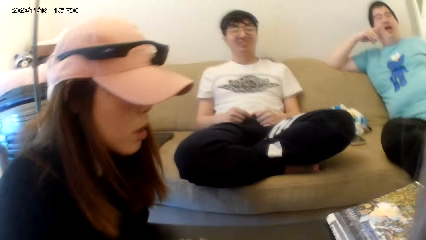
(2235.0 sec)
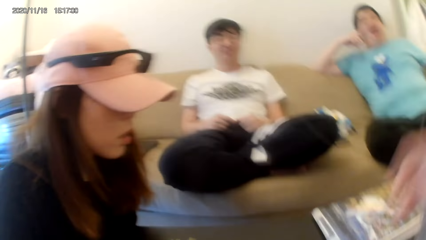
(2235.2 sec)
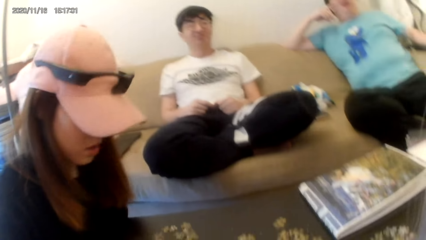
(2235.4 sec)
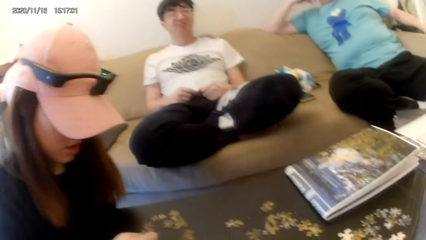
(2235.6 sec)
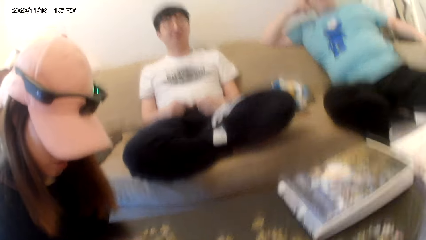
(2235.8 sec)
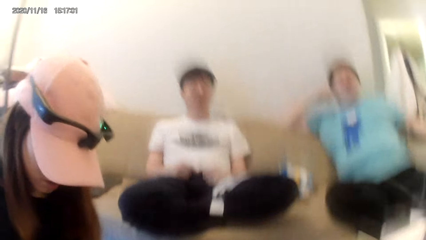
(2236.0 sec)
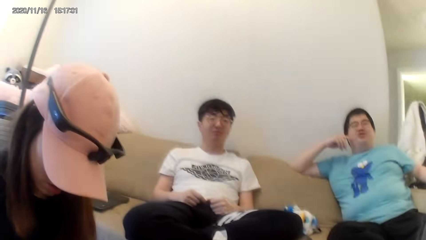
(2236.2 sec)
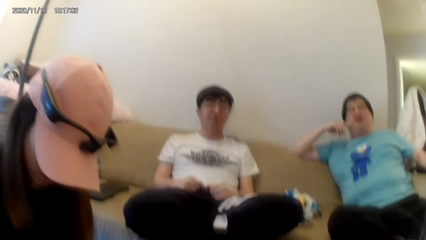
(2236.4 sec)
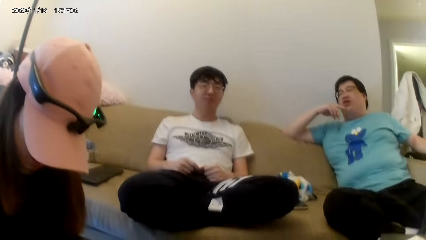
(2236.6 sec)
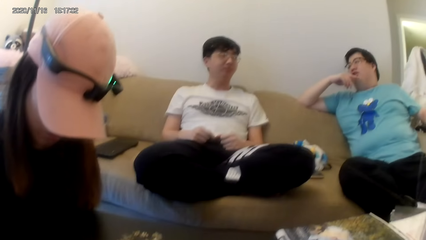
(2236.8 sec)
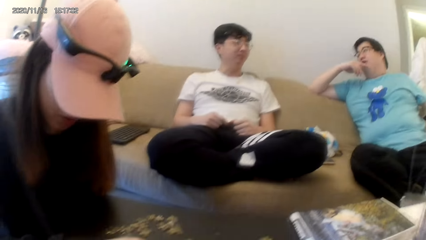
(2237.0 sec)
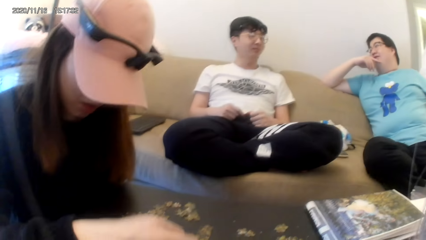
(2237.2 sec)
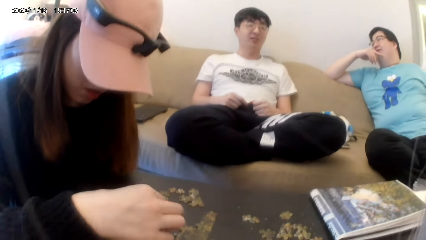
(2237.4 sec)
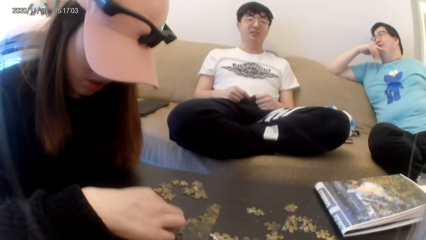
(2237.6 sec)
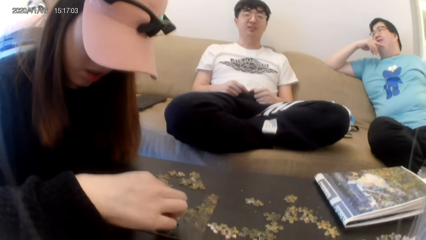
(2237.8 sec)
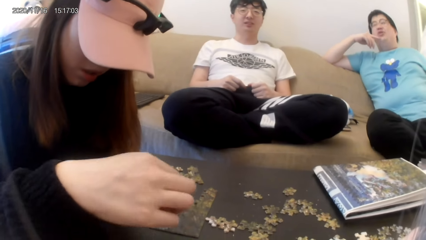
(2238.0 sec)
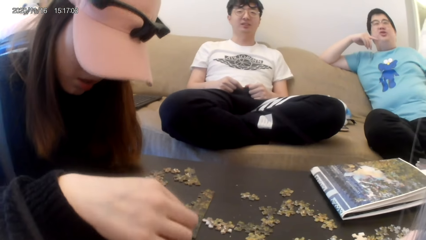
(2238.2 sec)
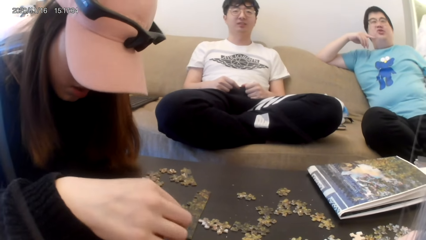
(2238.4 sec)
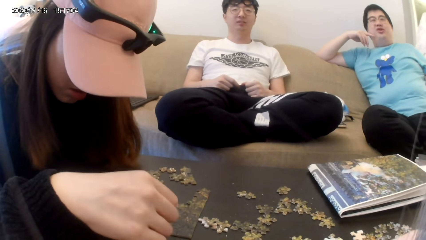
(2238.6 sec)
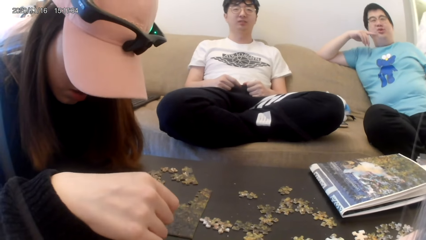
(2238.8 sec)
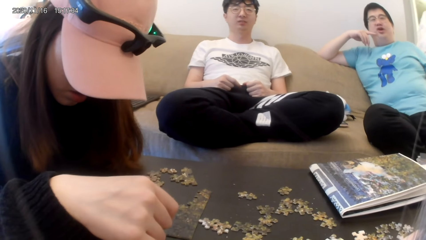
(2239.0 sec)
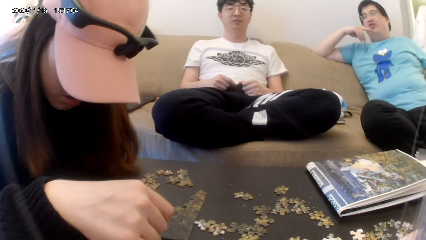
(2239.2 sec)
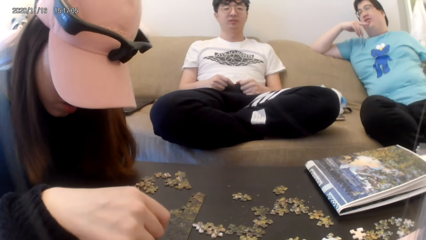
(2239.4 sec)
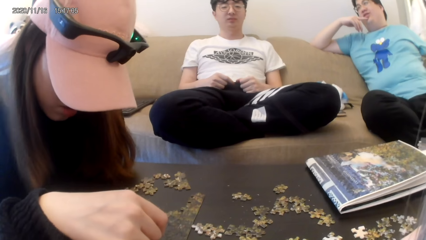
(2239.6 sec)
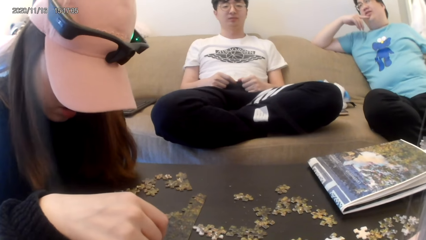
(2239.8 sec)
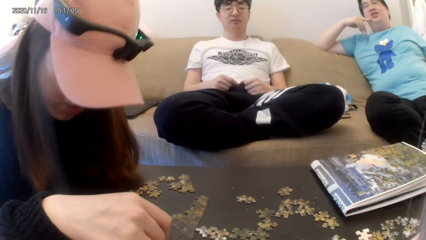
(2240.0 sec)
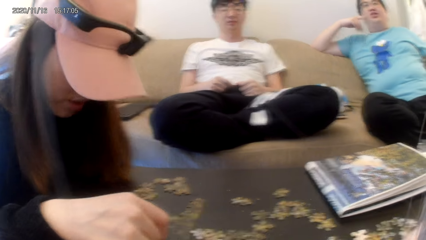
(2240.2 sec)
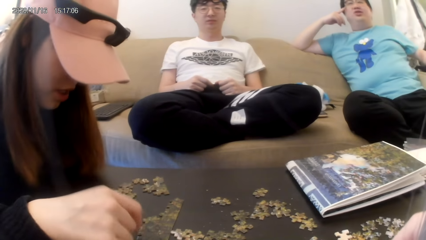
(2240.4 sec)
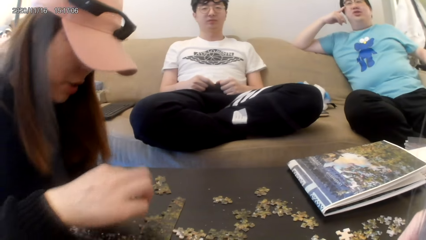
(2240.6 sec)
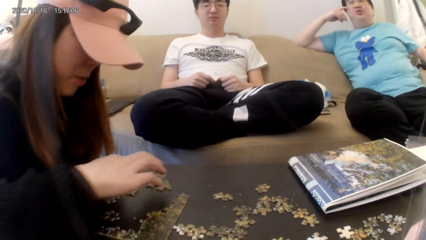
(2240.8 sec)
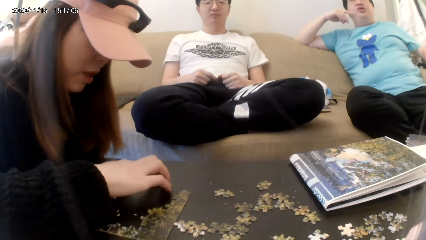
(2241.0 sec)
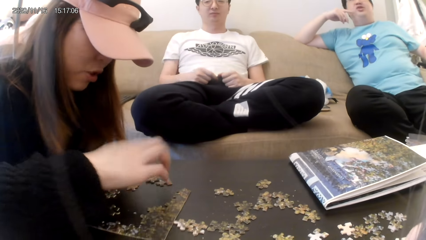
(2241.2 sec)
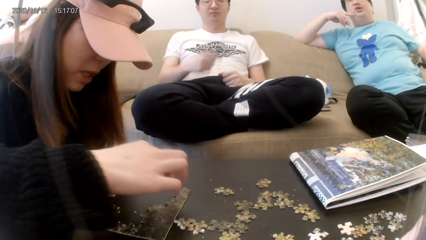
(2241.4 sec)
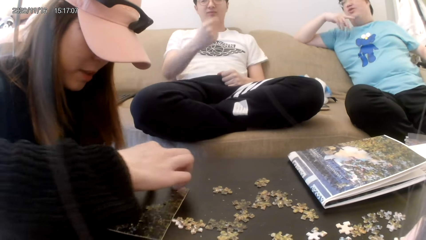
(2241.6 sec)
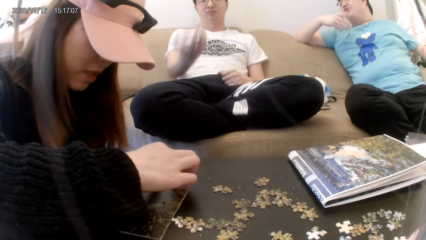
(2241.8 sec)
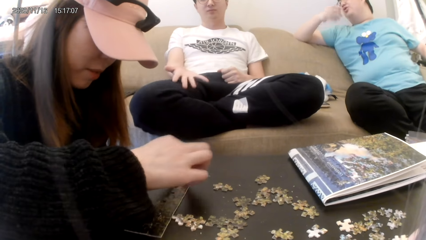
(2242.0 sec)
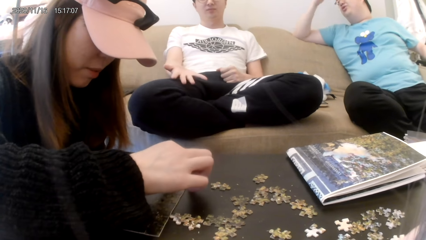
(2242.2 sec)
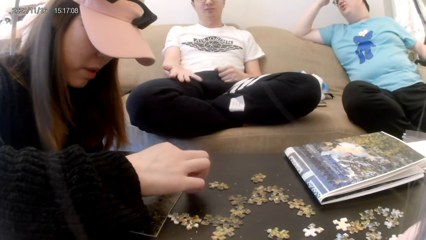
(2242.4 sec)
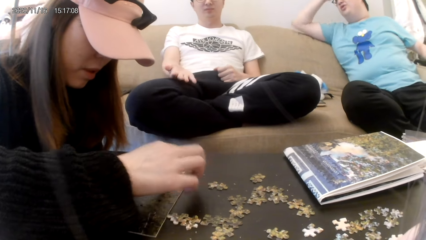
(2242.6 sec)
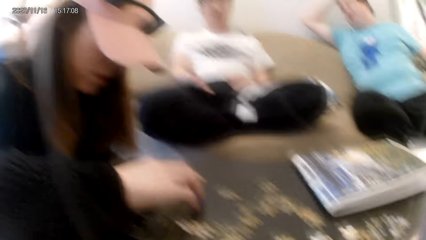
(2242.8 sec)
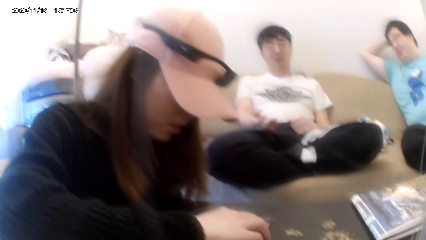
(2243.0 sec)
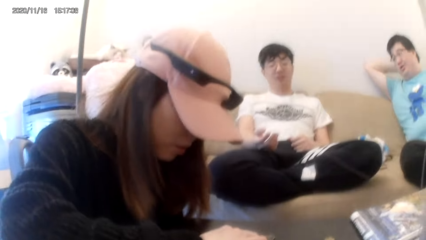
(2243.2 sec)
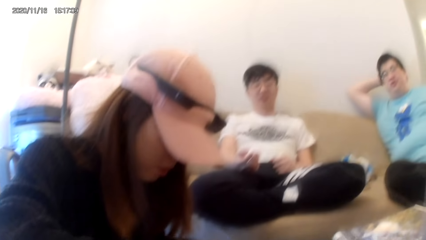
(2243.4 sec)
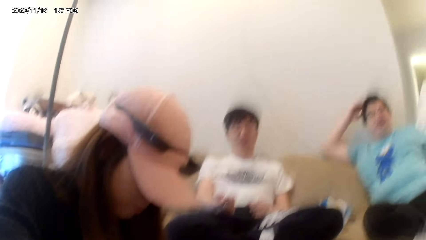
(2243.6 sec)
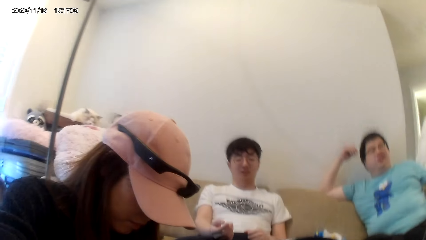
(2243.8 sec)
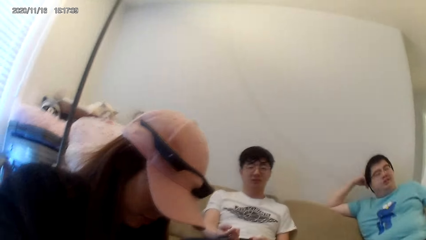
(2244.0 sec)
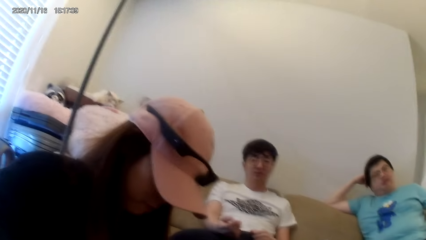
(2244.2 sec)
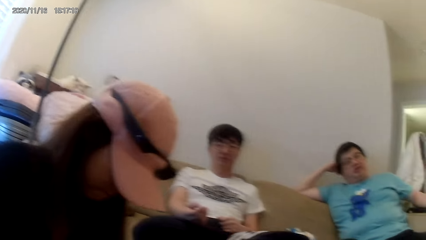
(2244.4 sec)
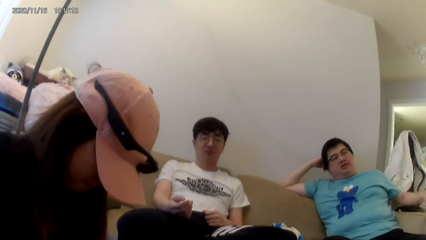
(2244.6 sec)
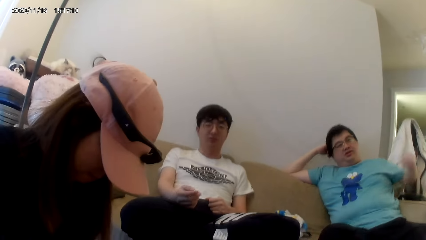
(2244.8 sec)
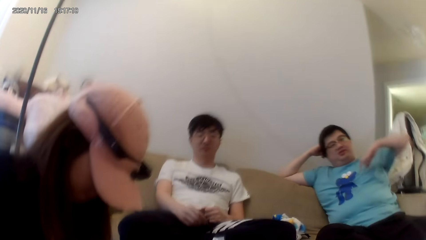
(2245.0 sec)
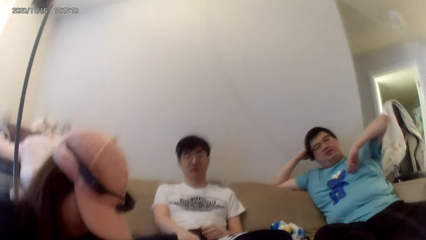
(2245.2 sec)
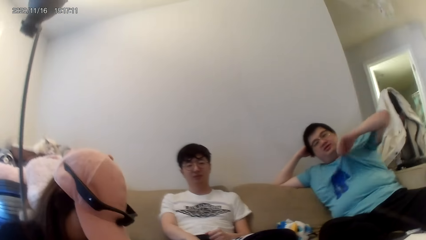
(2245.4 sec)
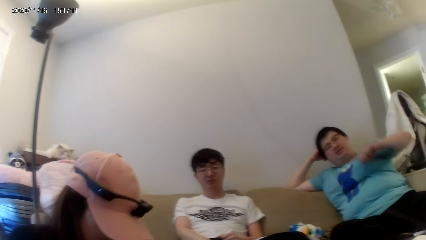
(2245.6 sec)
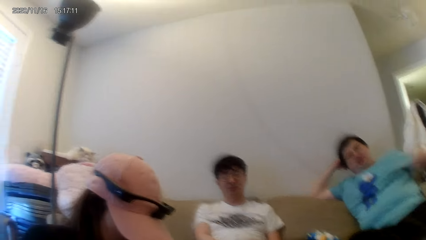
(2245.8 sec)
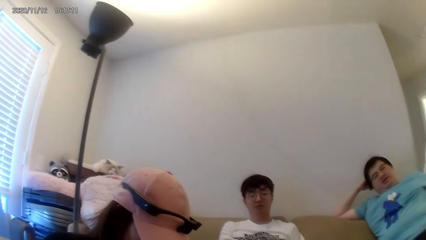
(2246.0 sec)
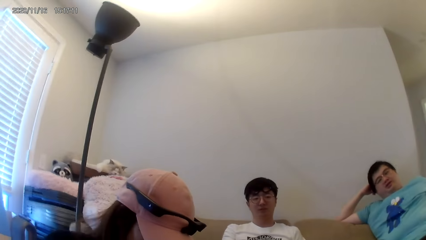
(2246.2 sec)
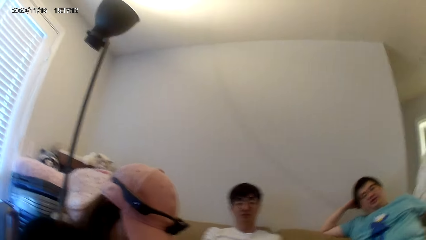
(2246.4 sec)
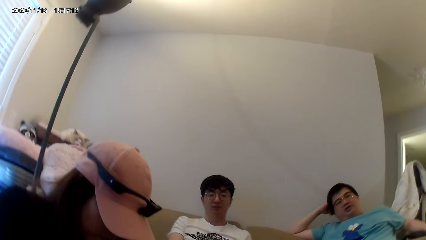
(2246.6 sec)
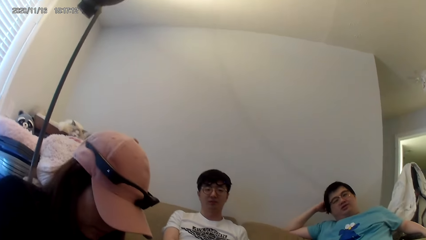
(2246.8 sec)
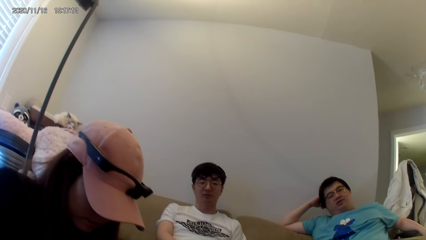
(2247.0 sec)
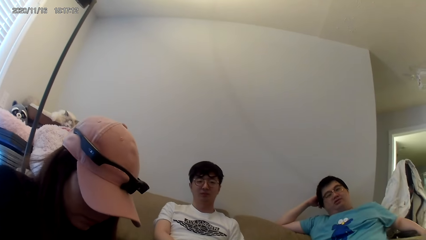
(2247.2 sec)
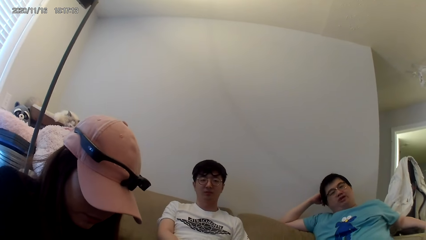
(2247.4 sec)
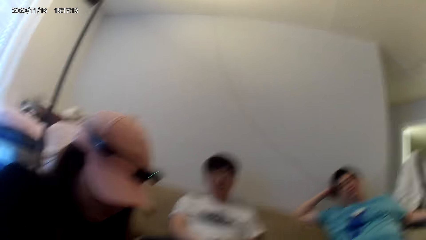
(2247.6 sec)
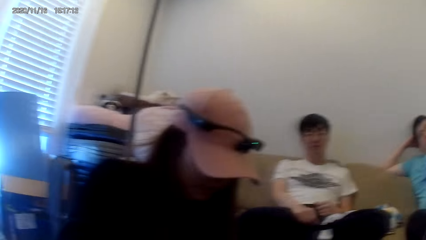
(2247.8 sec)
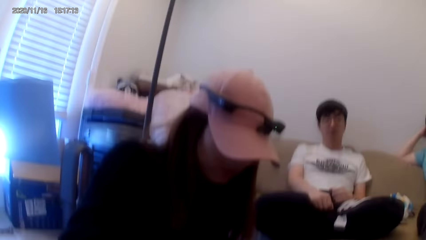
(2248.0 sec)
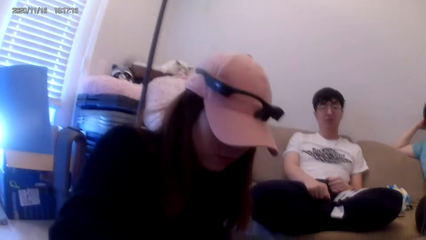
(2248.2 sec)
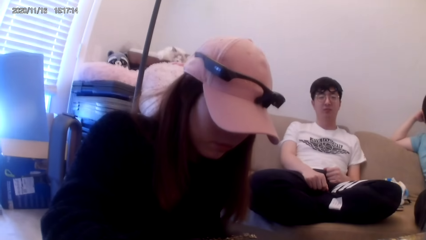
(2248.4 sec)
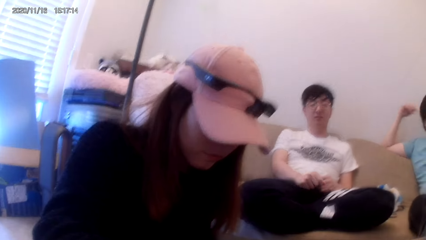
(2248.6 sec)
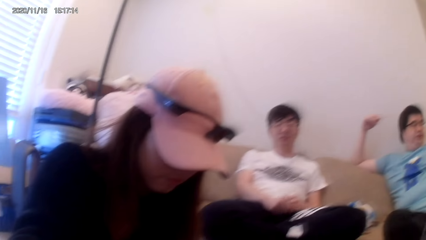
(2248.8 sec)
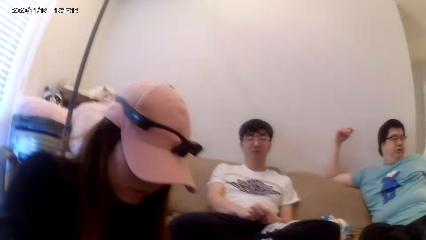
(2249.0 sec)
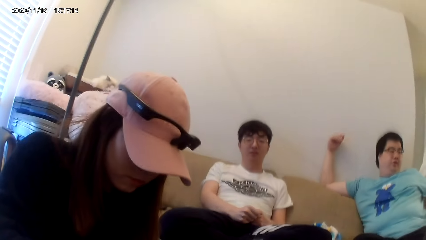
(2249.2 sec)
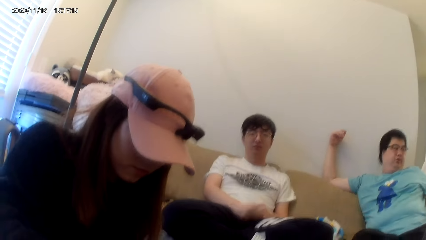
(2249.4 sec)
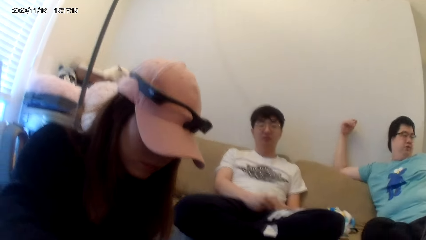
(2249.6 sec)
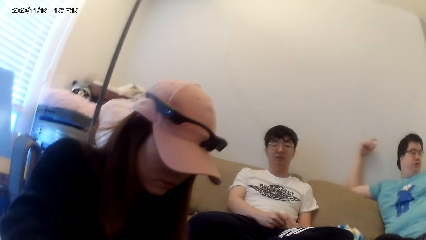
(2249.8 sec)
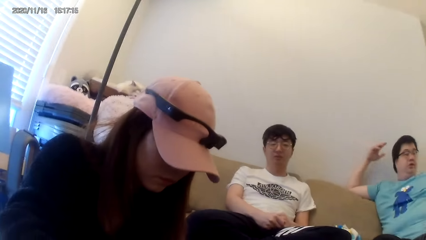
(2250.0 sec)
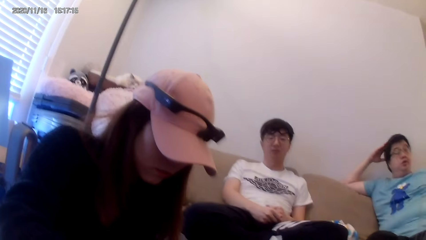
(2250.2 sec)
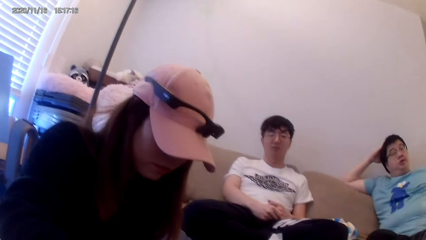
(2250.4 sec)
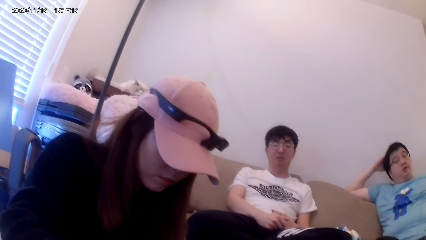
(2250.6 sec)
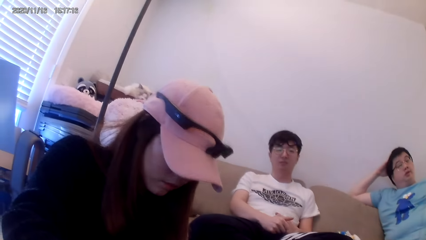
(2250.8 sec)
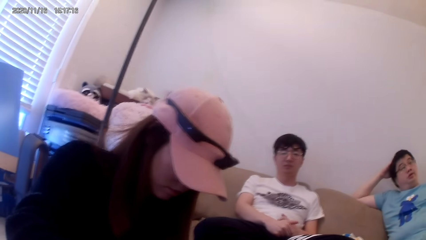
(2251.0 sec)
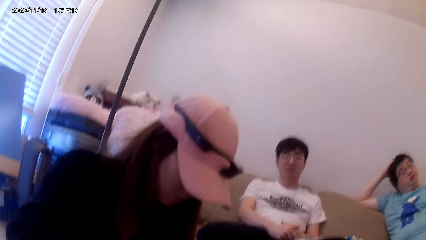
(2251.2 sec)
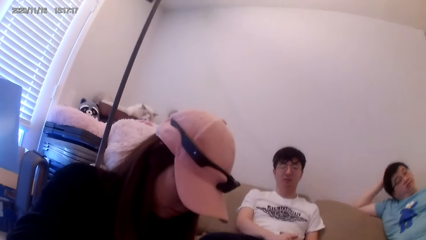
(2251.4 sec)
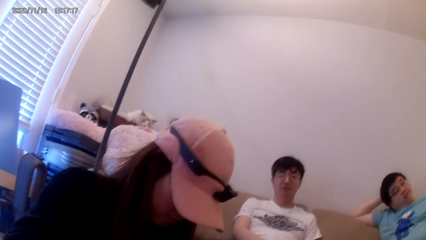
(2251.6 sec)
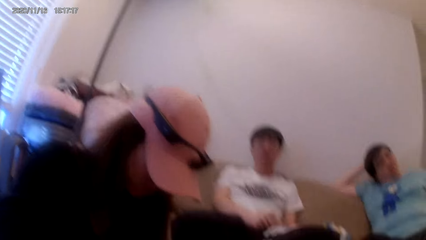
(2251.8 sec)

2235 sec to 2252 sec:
The camera wearer plays a jigsaw puzzle.
